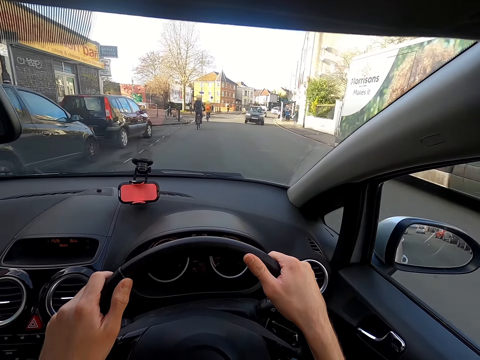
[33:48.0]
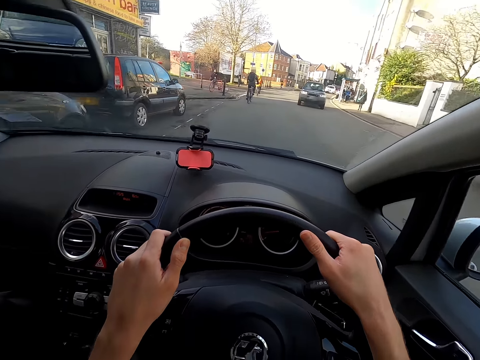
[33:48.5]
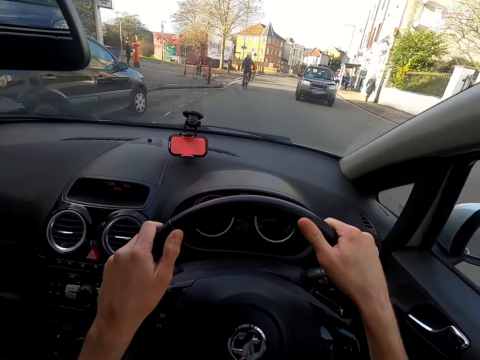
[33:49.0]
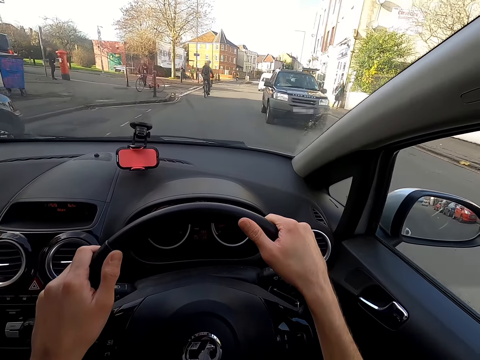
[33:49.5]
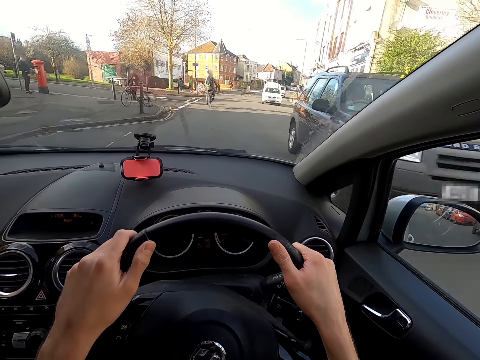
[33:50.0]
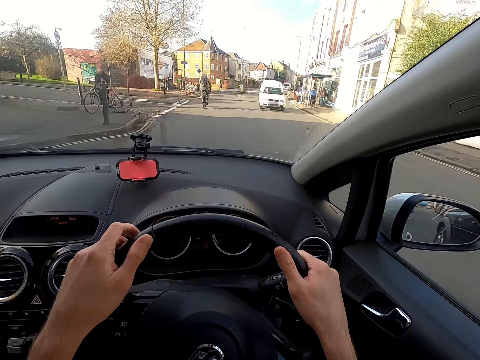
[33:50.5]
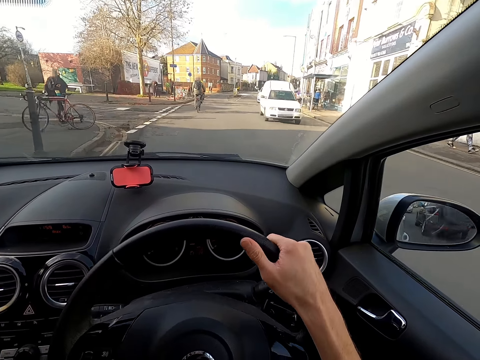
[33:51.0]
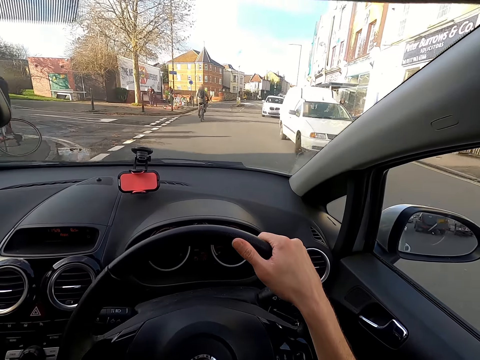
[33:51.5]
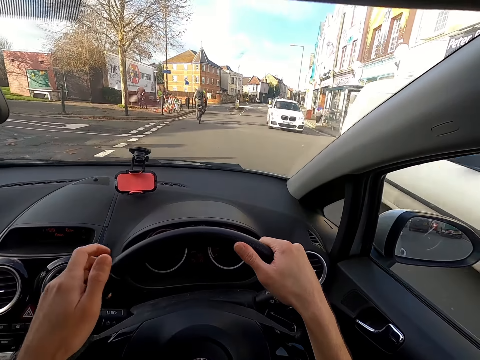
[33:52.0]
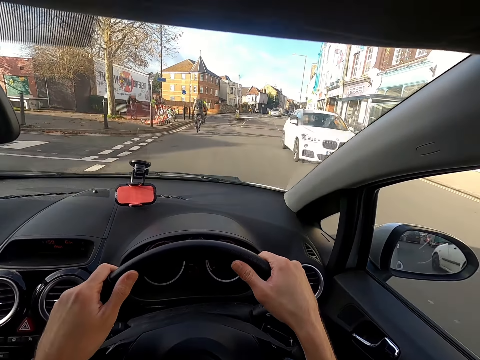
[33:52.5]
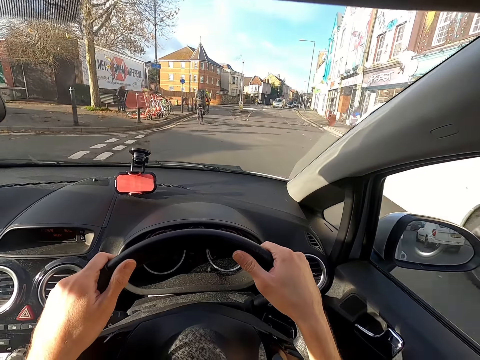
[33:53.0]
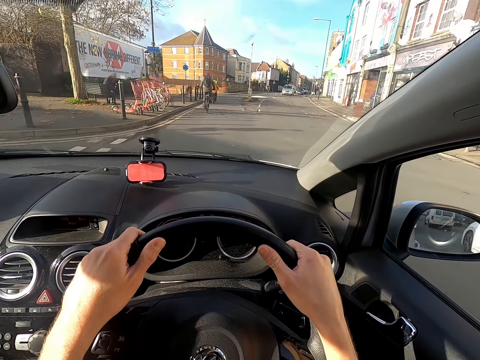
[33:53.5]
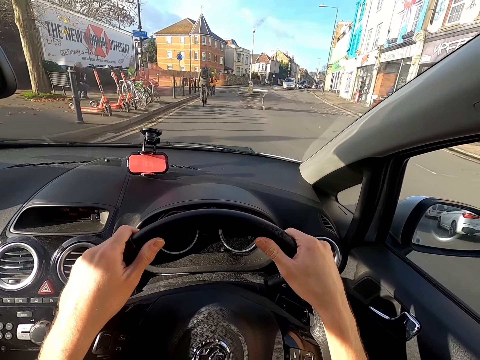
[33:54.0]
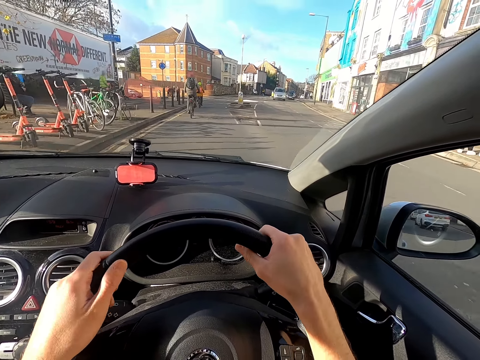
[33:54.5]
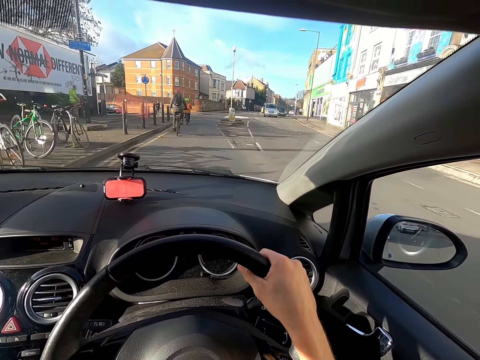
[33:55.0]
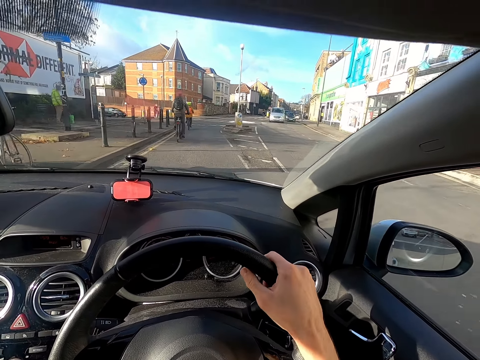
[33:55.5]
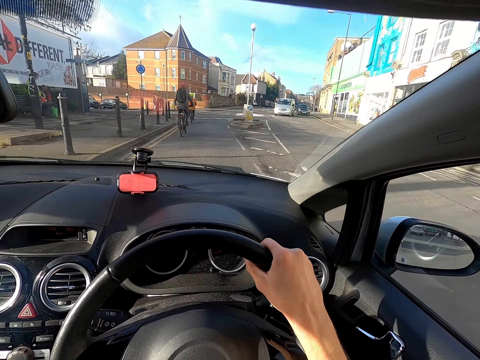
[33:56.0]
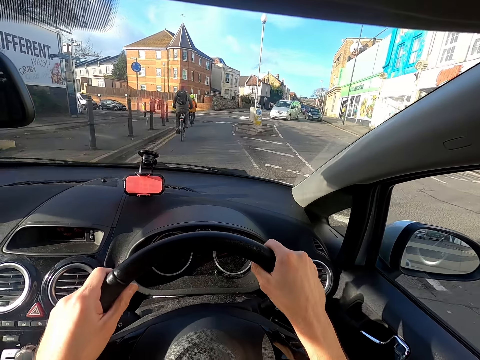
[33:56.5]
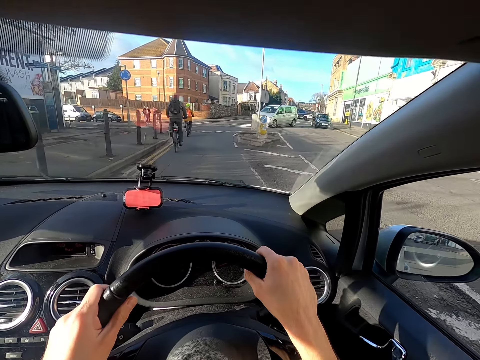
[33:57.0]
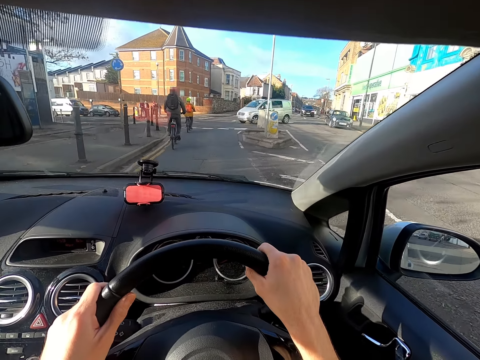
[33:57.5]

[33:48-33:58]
A black car drives past the camera wearer. A white minivan drives past them. A white car drives past them.

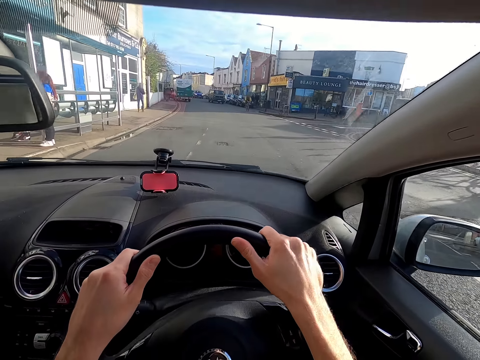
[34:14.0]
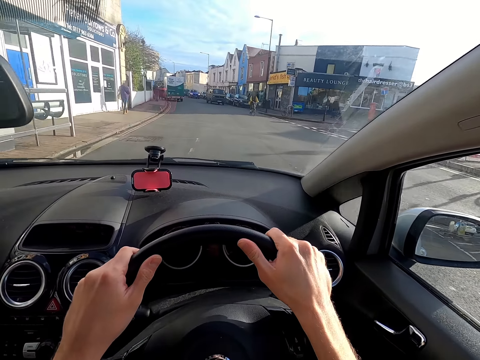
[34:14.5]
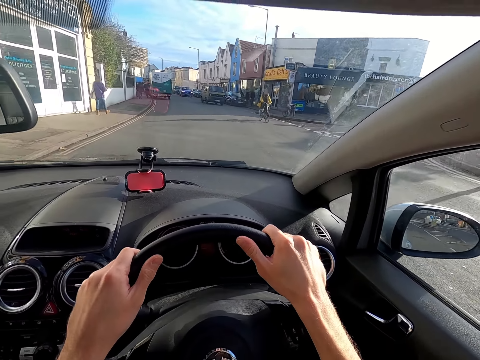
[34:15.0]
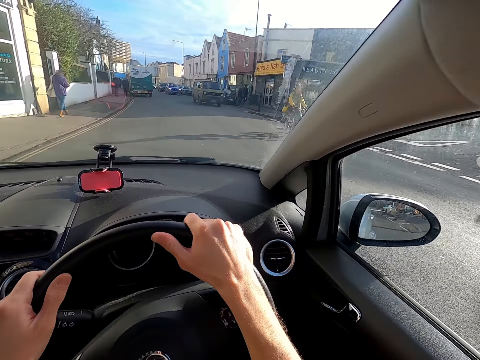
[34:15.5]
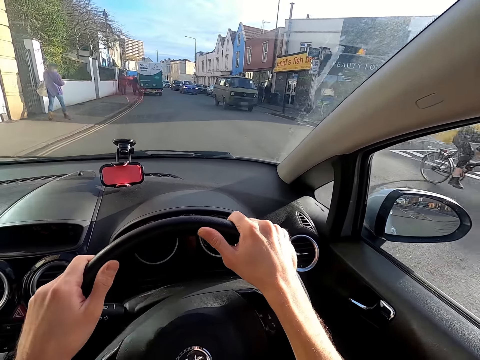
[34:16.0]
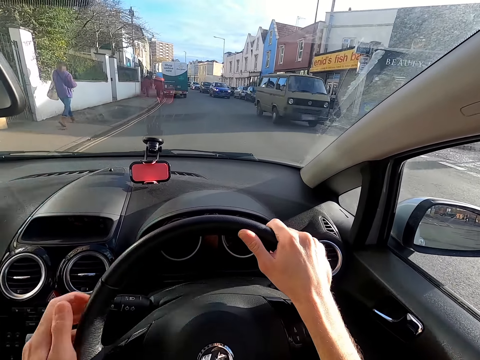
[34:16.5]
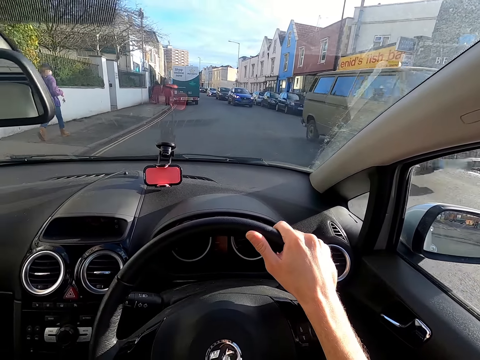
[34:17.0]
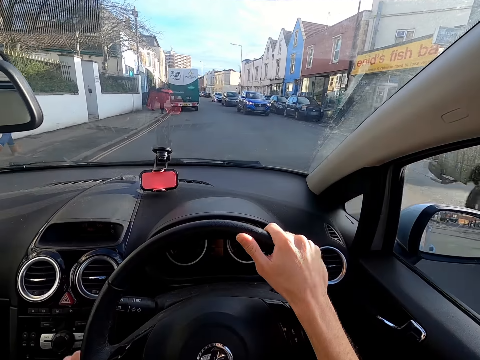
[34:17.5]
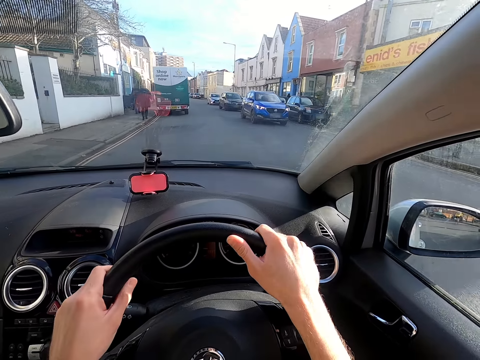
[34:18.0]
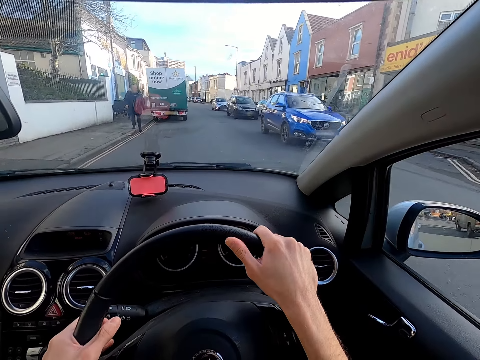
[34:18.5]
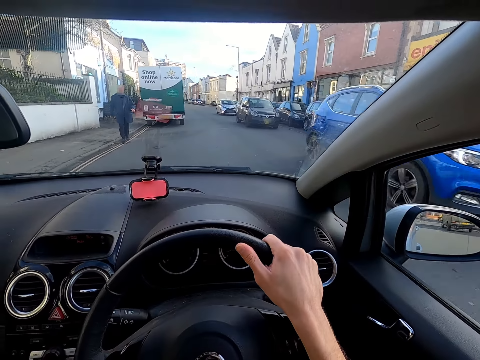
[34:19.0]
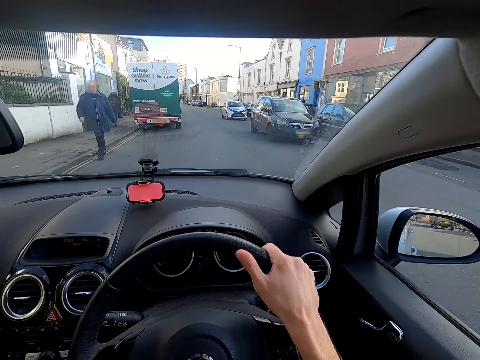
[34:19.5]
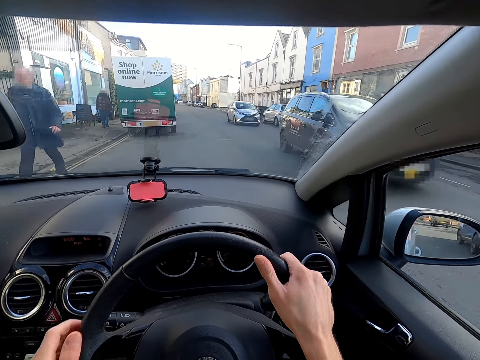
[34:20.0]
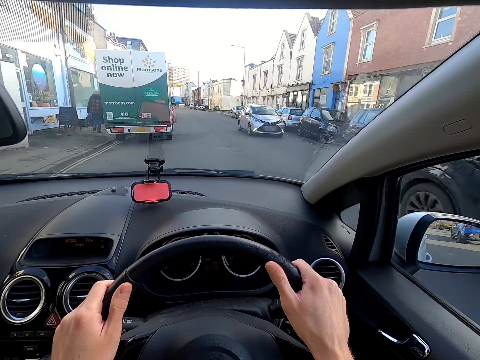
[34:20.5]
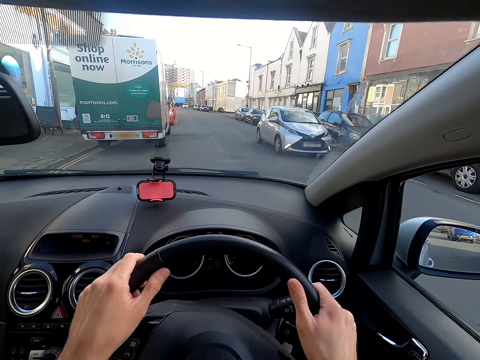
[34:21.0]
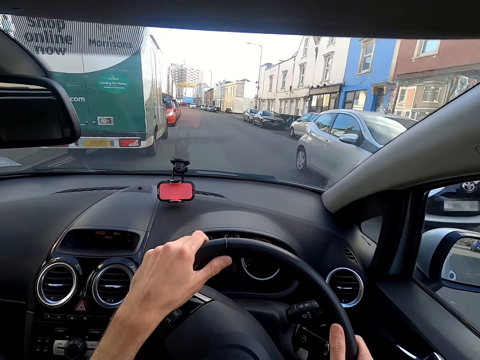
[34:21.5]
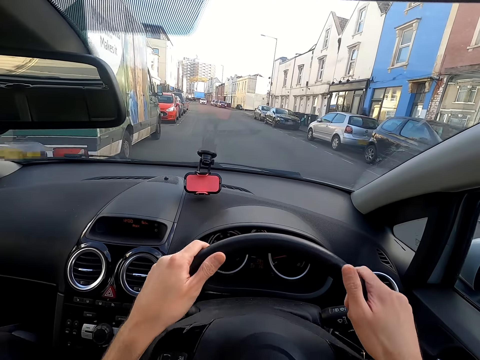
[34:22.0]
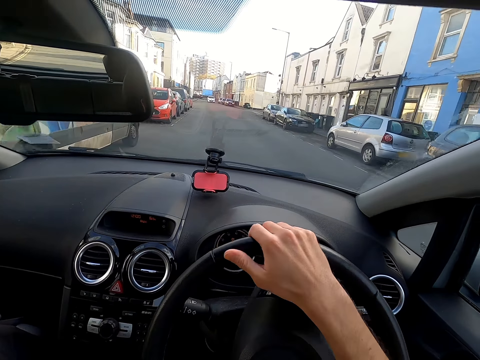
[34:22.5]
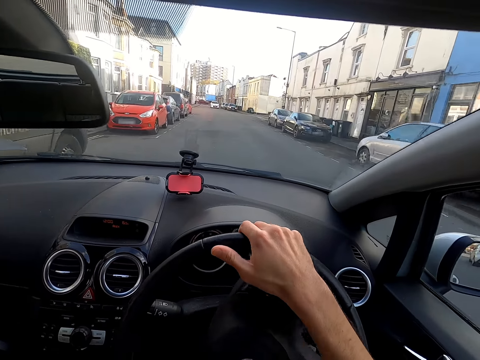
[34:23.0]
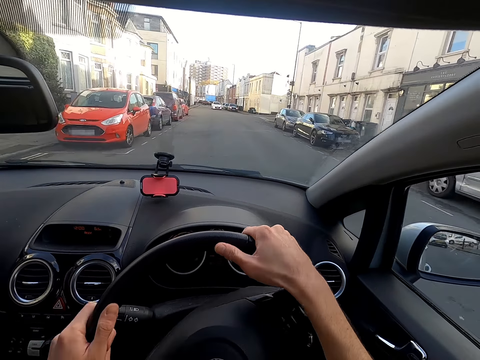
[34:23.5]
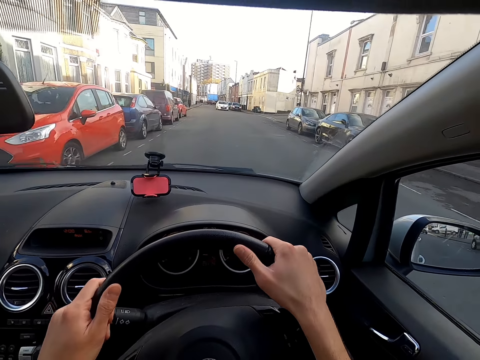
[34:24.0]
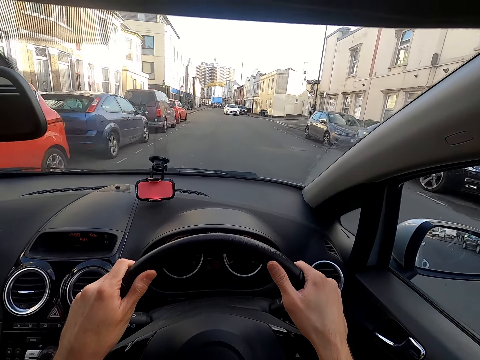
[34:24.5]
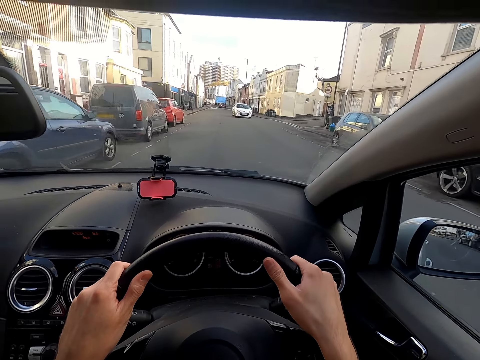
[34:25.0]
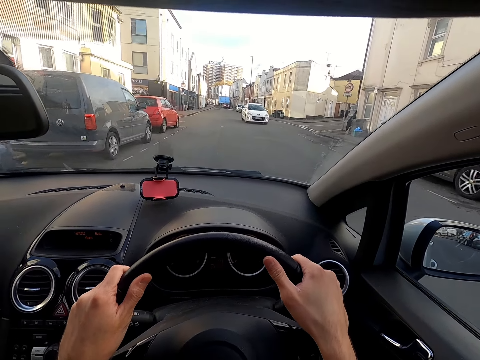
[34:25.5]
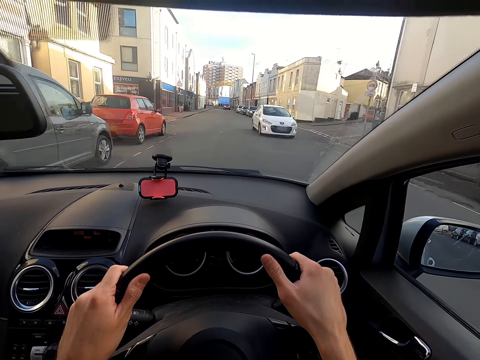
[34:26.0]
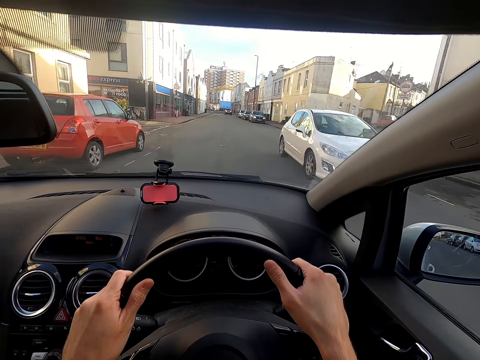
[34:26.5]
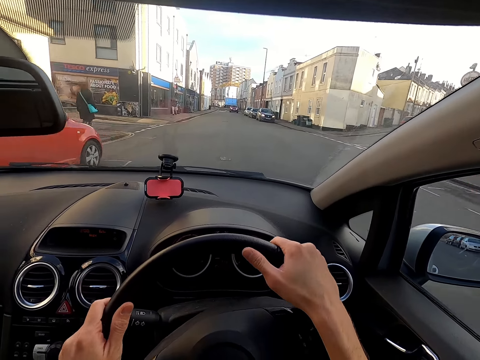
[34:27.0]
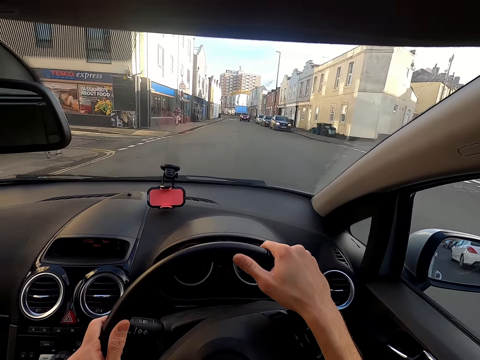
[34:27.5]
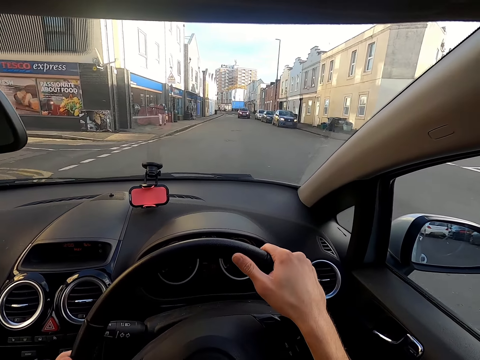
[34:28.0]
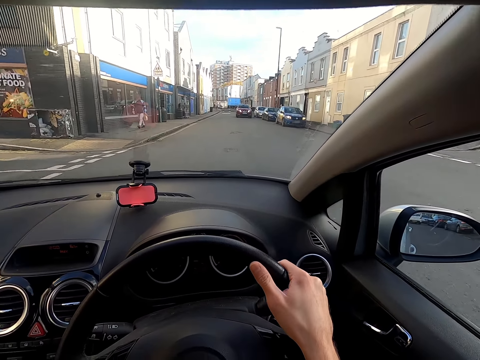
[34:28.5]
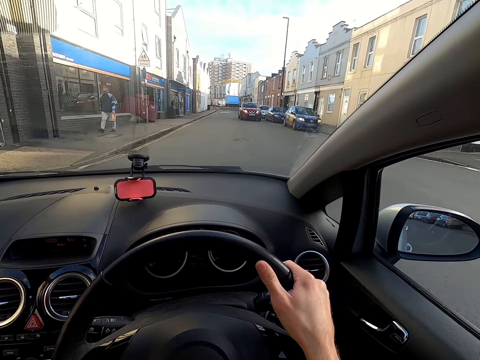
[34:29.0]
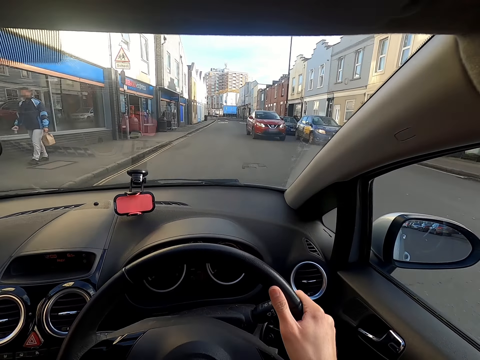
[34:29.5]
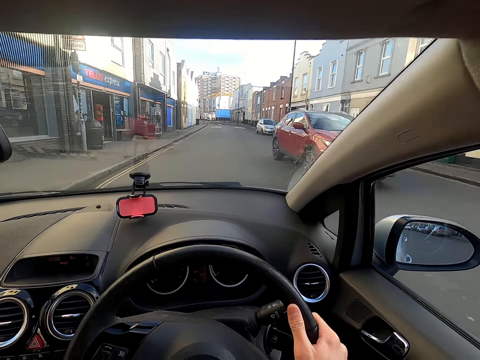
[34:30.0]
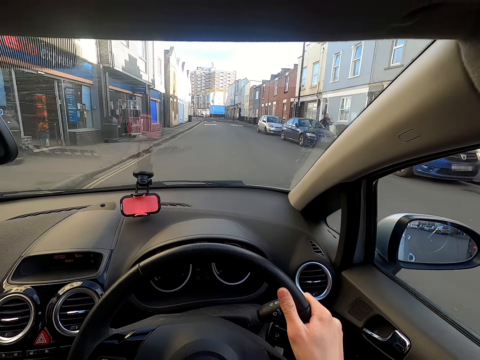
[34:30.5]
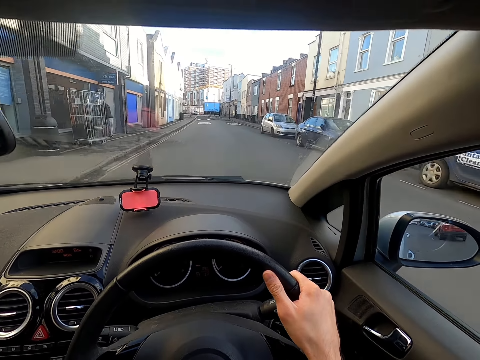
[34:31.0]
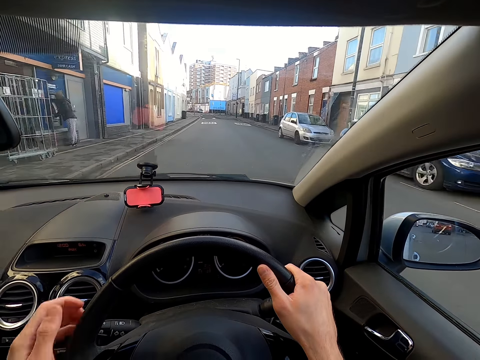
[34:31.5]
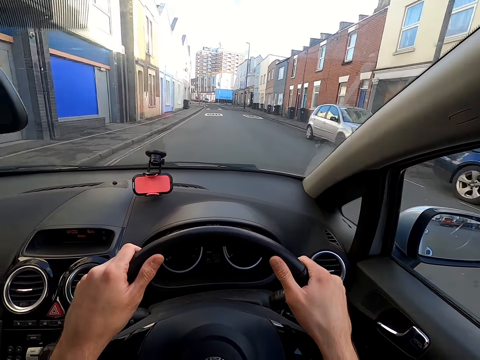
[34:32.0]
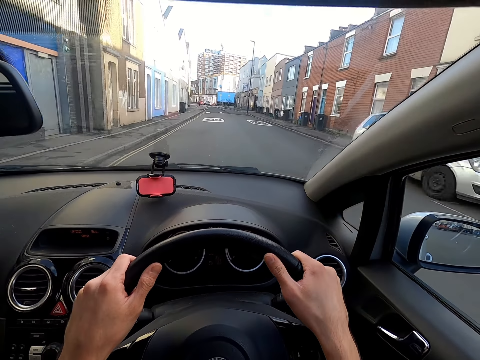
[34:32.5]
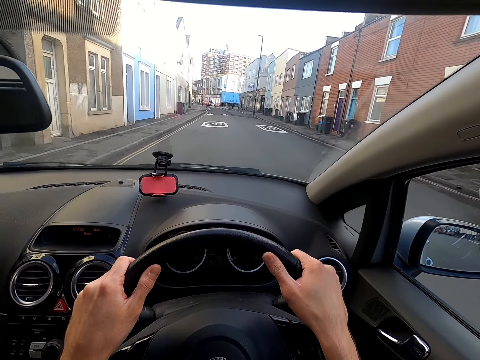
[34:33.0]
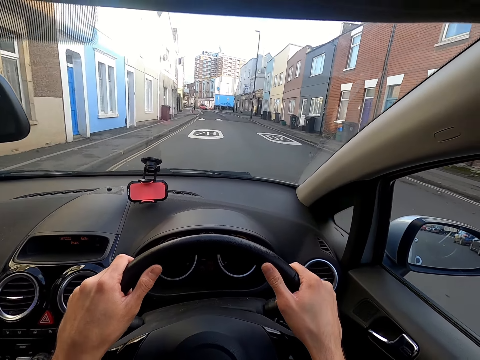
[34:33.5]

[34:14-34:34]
A cyclist rides a bicycle past the camera wearer. A green minivan drives past him. A blue car drives past him. A black car drives past him. A silver car drives past him. A white car drives past him. A red car drives past him. He places his left hand on the steering wheel of the car.
